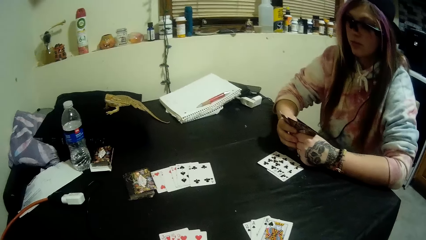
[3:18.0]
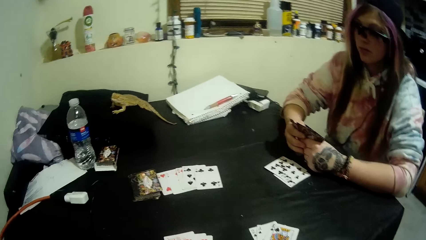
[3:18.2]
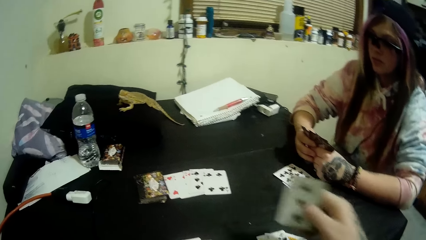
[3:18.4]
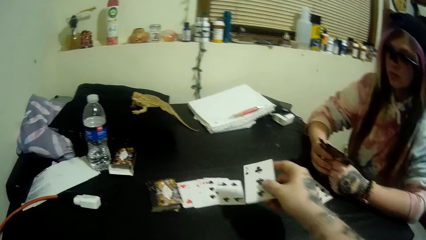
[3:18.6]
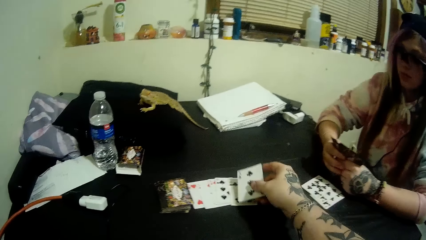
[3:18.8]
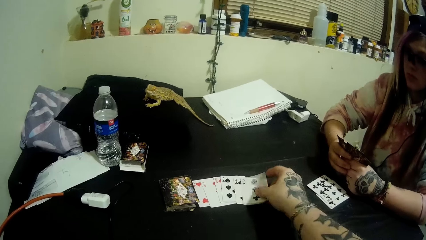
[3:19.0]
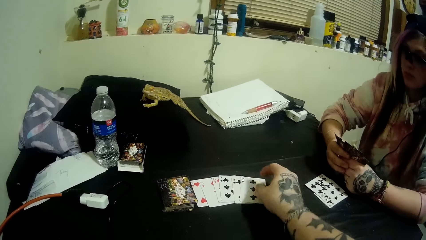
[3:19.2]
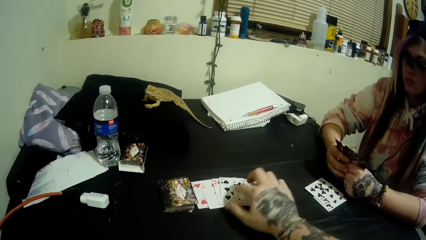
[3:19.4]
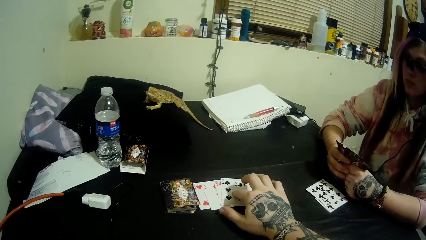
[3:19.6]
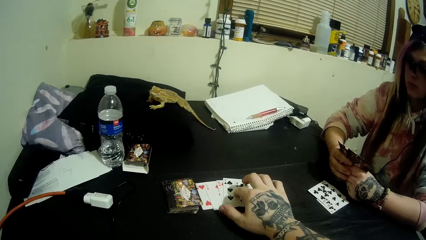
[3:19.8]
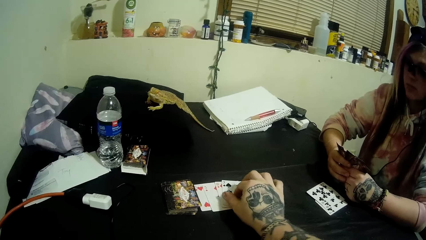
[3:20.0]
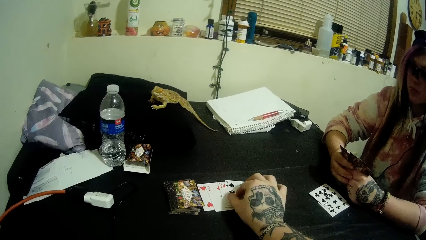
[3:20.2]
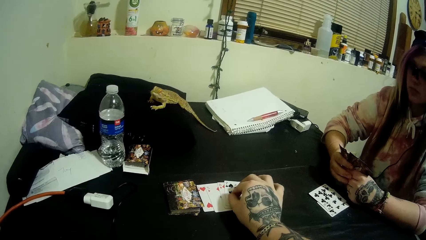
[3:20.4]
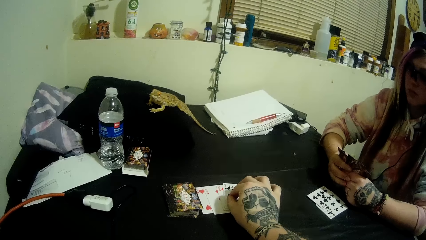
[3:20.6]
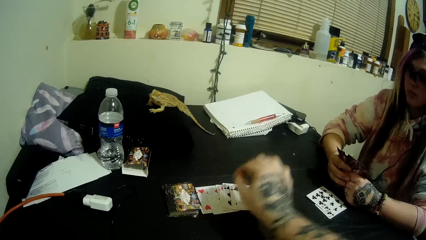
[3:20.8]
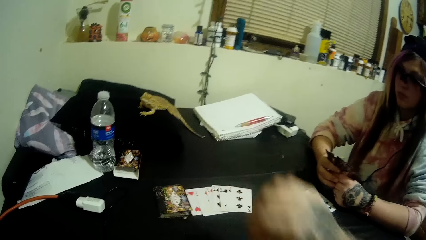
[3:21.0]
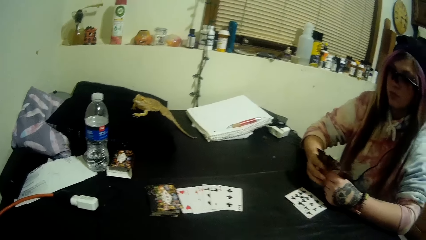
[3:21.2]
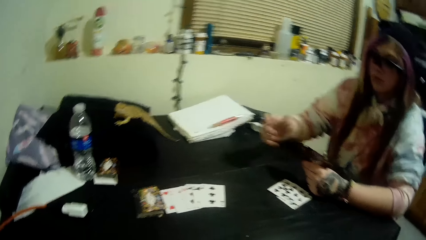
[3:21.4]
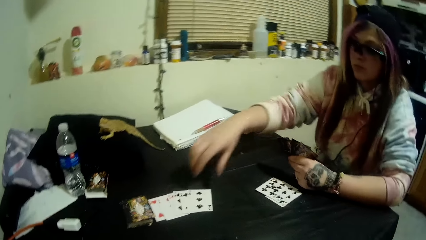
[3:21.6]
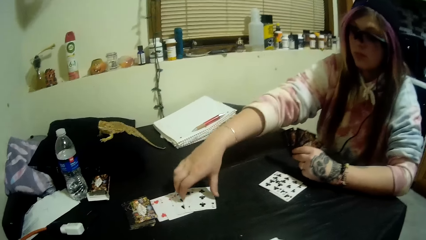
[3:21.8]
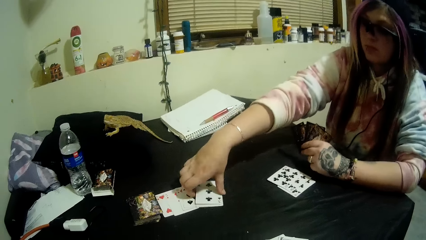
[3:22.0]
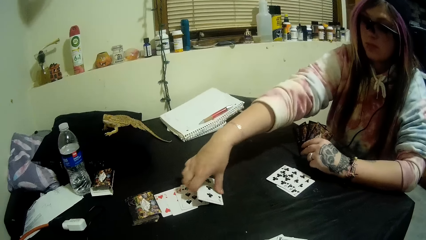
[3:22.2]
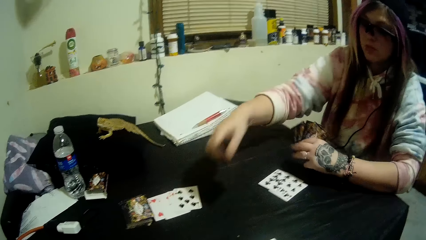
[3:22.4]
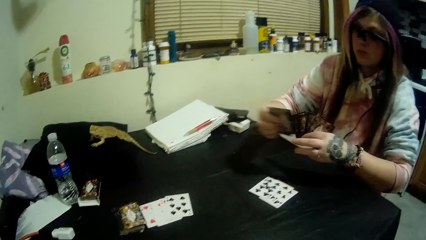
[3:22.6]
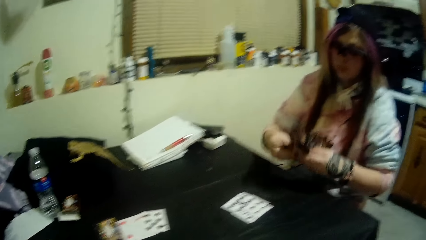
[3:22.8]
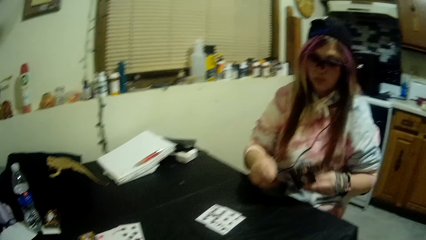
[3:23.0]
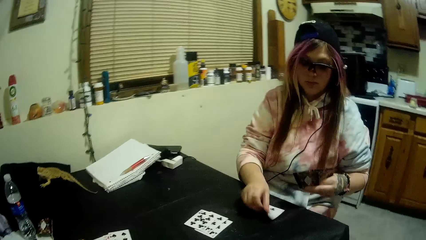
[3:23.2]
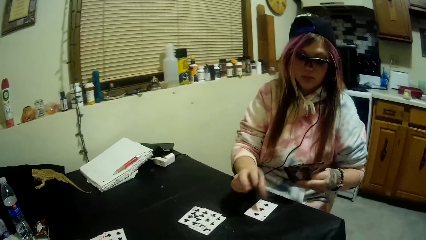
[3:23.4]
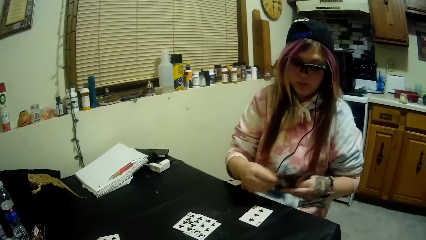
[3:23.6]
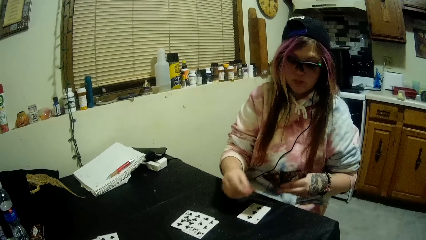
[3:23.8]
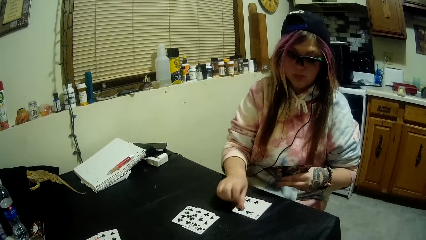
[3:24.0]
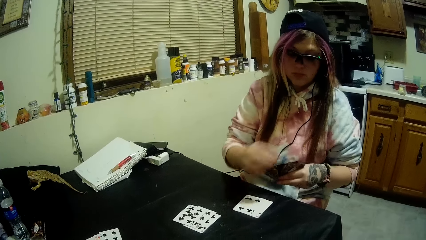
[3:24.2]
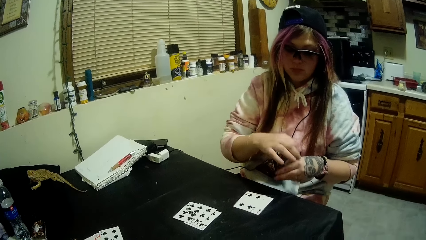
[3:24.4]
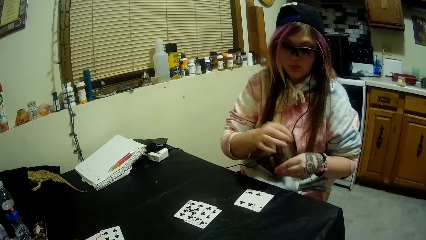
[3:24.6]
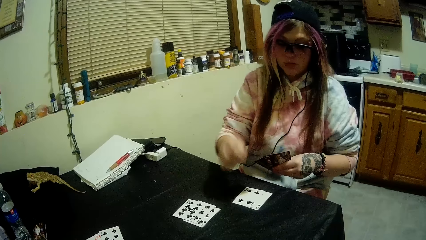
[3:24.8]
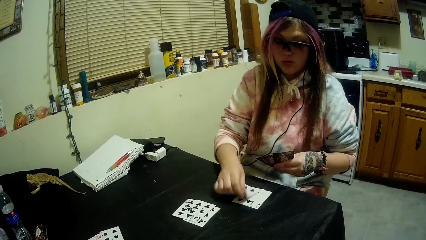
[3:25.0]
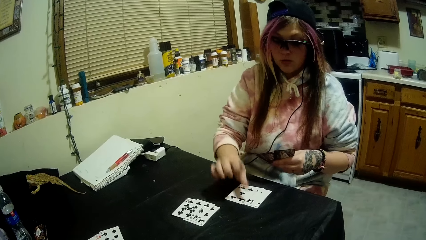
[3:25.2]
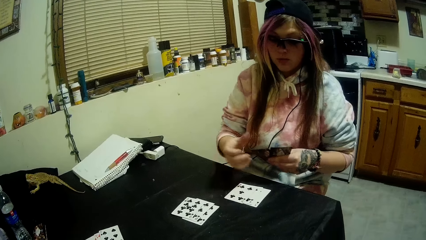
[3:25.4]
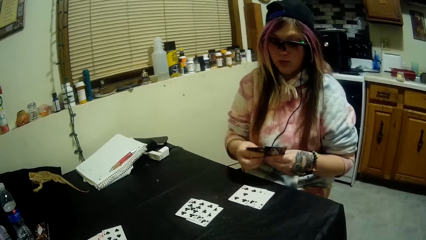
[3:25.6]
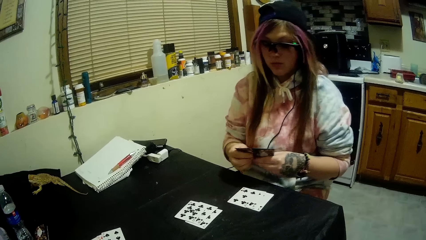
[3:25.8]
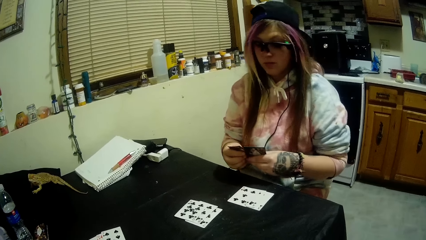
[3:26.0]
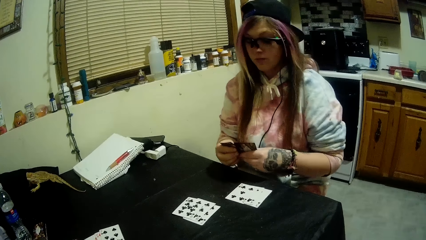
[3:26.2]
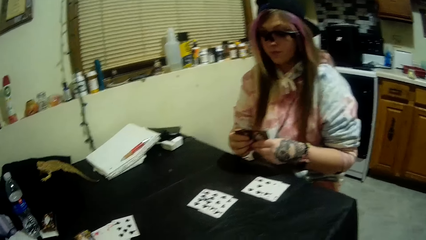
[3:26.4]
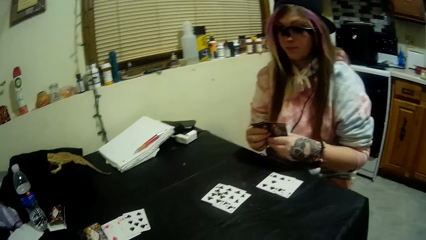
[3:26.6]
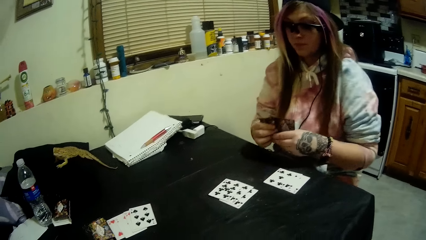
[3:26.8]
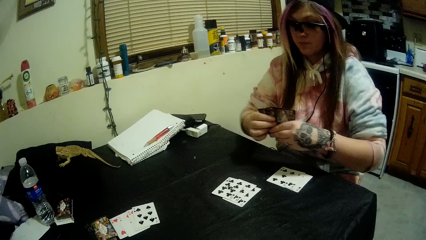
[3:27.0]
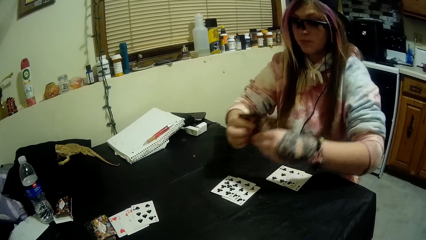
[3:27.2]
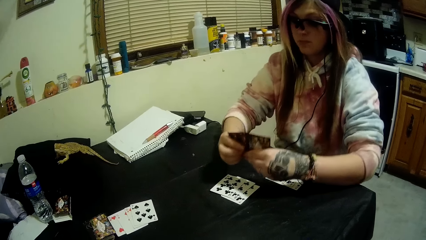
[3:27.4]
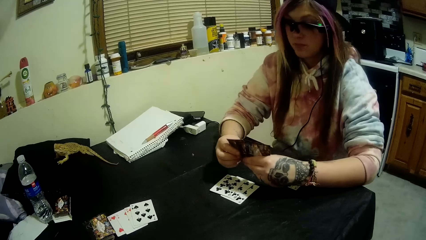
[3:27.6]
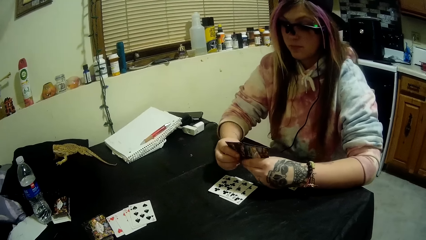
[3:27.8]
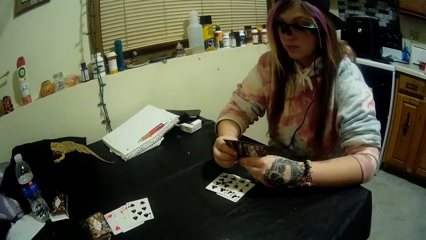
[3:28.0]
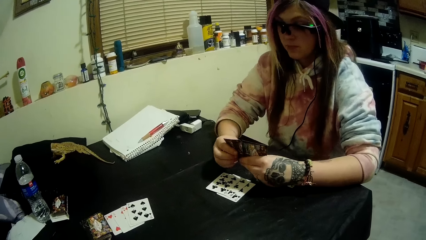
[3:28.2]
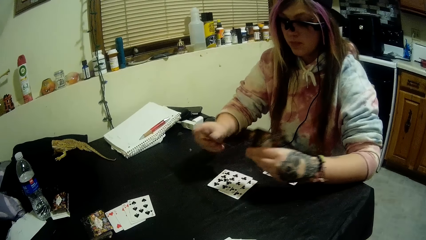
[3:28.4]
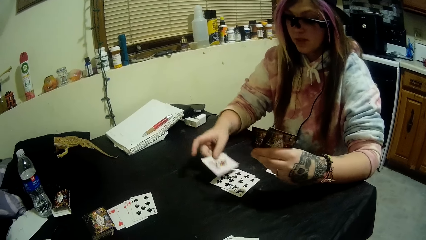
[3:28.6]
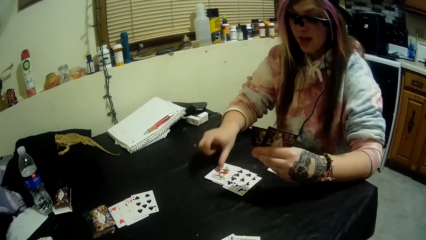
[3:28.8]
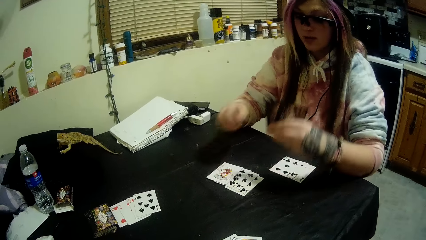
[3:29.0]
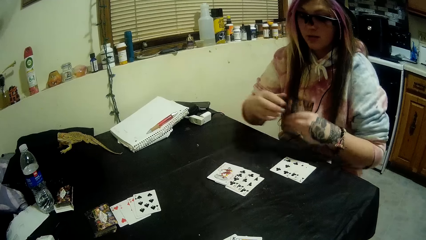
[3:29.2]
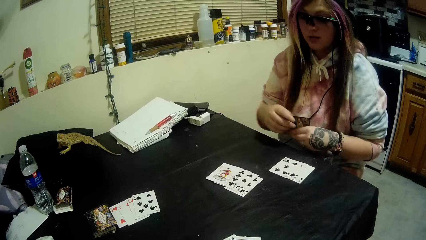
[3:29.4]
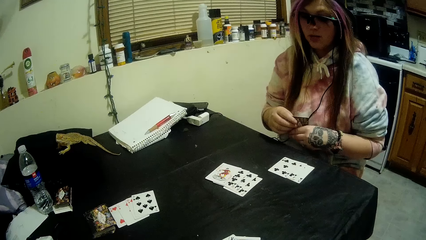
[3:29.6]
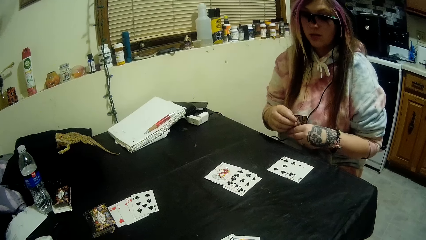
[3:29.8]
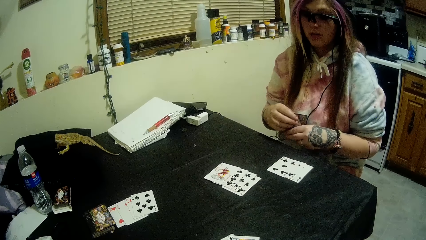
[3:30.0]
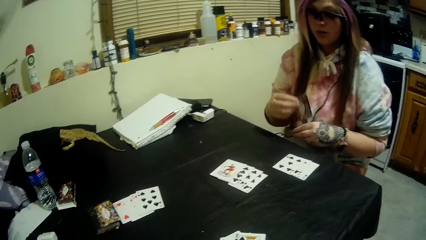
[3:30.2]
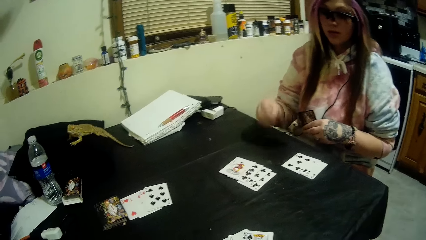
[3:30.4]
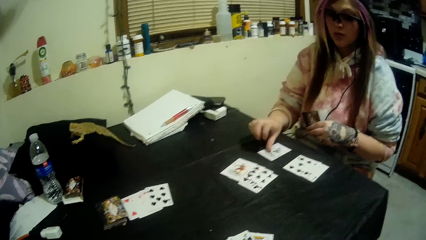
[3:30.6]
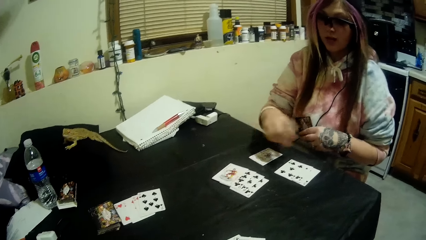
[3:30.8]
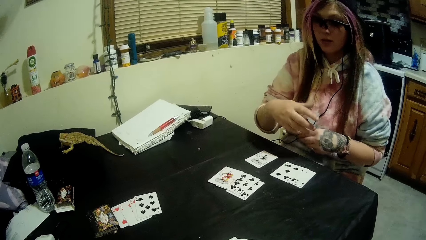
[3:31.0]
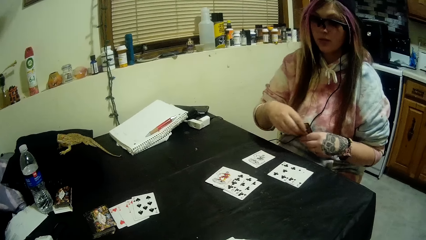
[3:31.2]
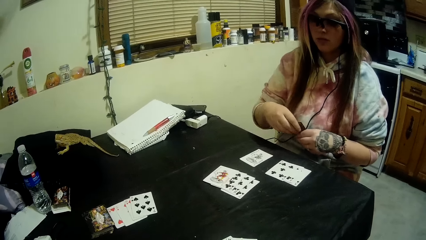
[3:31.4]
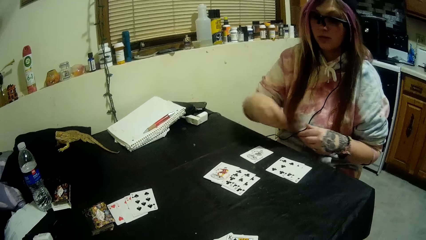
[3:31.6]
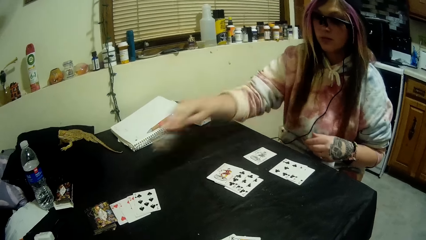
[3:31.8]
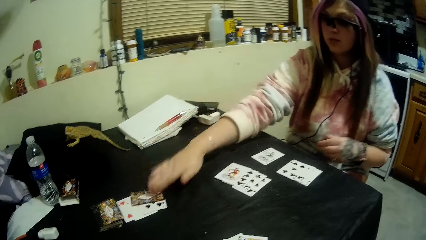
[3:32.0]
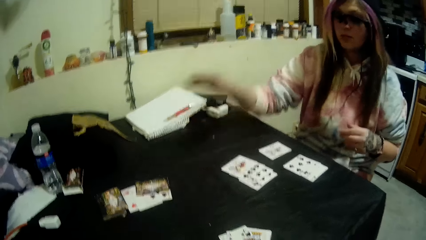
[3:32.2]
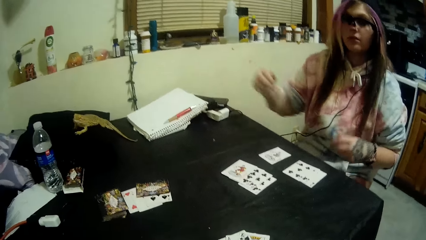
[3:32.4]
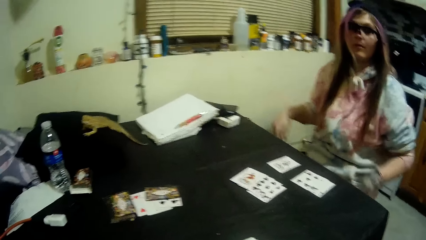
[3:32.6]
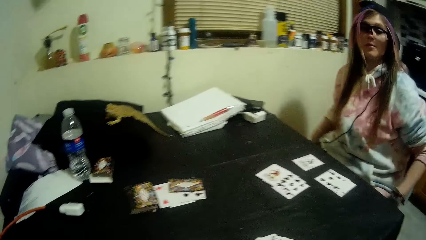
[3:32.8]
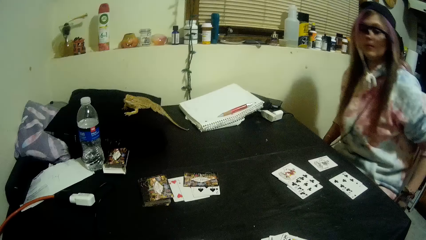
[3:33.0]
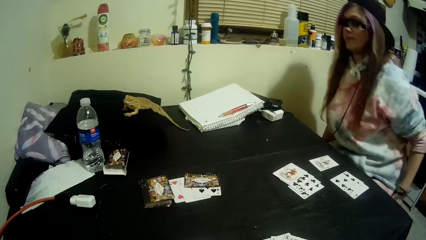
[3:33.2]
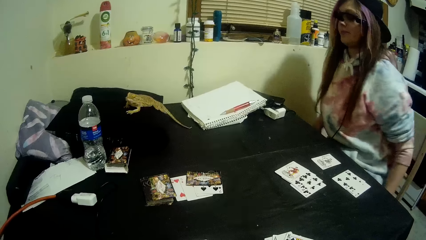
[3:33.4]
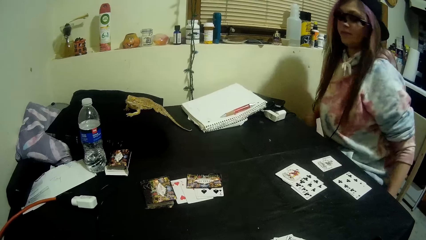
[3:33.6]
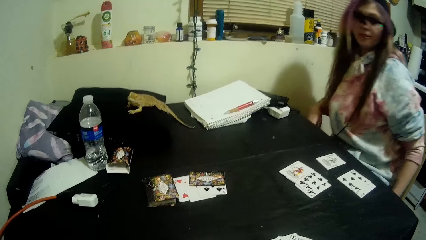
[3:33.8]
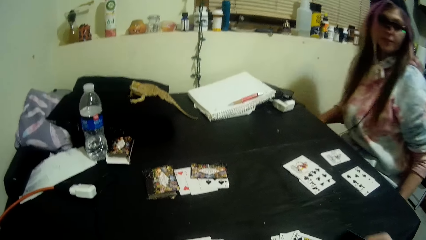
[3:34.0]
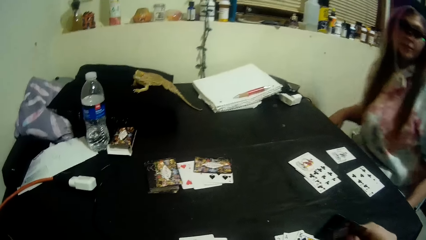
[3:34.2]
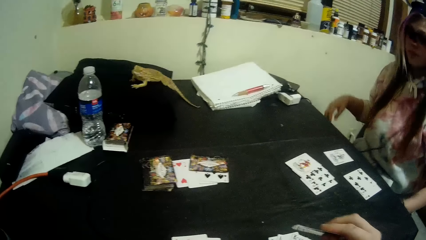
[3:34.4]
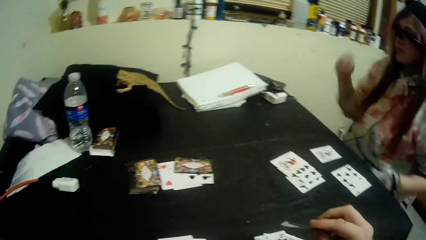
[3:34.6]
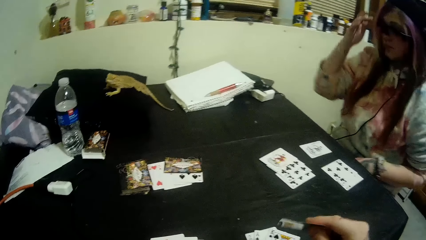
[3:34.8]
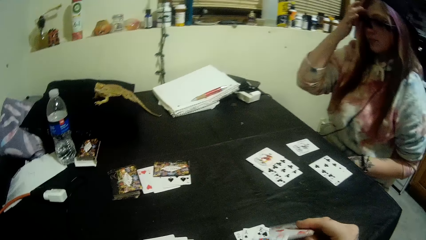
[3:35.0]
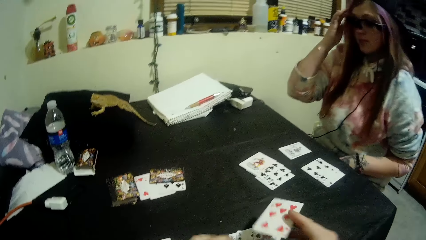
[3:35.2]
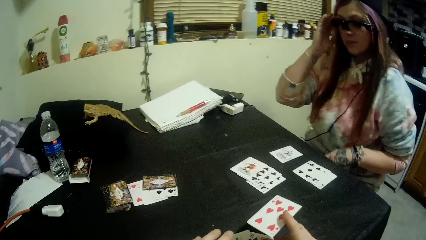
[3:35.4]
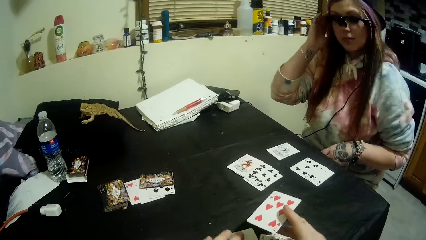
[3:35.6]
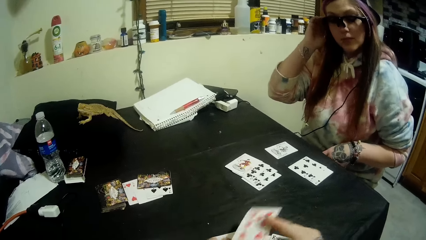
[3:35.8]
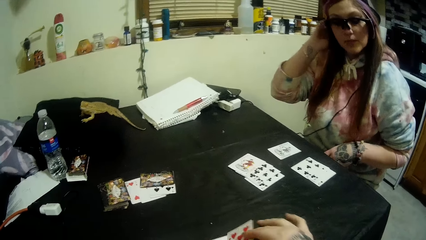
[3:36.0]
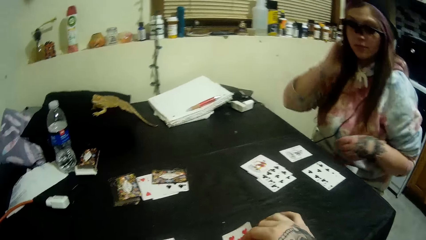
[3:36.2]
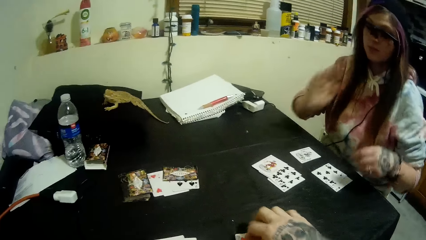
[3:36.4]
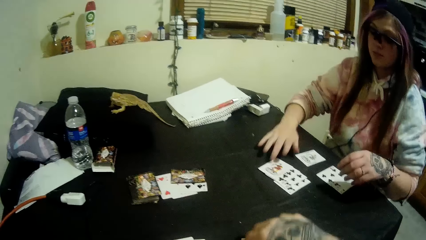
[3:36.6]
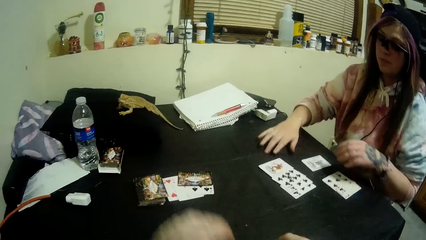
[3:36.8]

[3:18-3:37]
The camera wearer drops a card in his hands on the cards beside the stack of cards. A woman picks a card from the cards beside the stack of cards with her right hand. The woman drops some of the cards in her hands on the table. The woman drops a card in her hands on the table. She drops a card in her hands on the table again. The woman drops a card in her hand on the cards beside the stack of cards. The camera wearer drops a card in his hands on the table.
